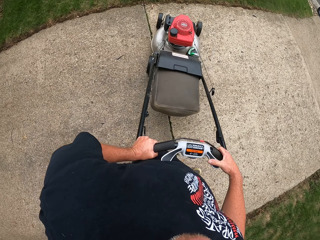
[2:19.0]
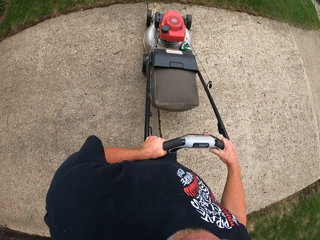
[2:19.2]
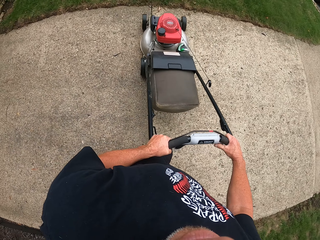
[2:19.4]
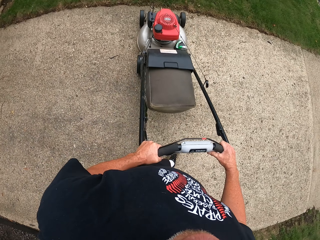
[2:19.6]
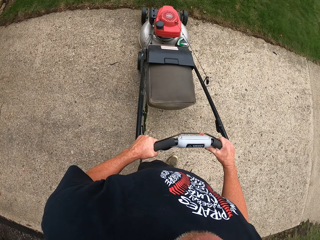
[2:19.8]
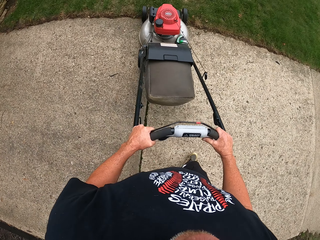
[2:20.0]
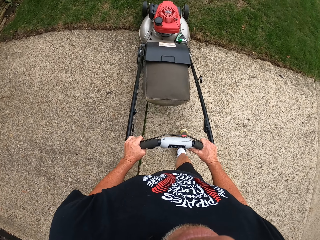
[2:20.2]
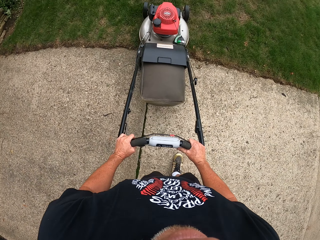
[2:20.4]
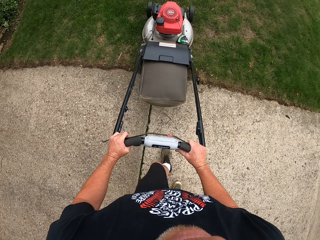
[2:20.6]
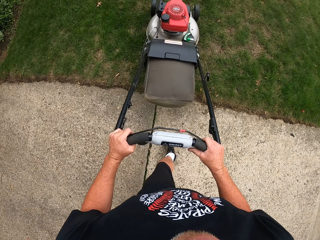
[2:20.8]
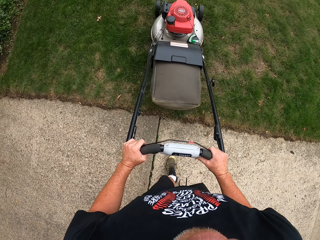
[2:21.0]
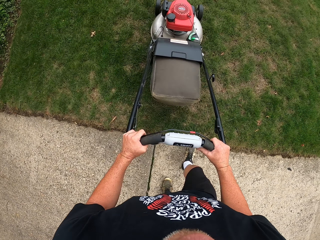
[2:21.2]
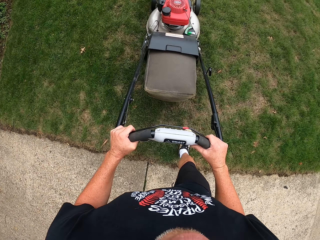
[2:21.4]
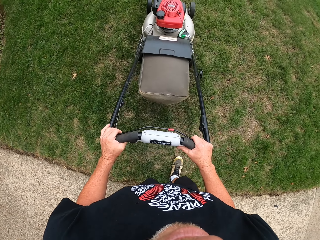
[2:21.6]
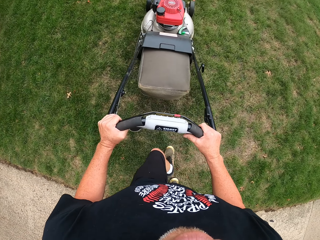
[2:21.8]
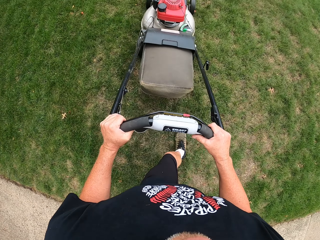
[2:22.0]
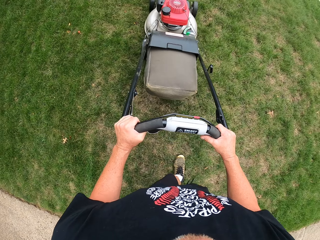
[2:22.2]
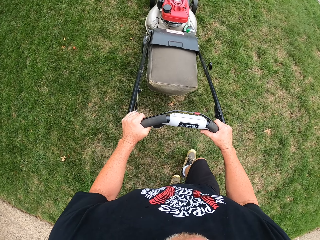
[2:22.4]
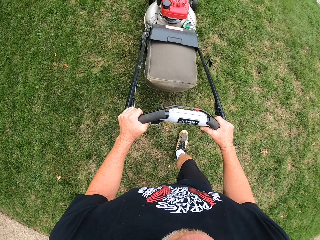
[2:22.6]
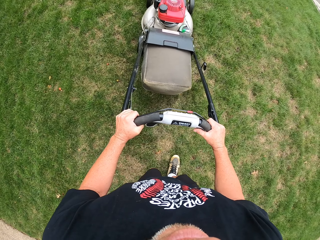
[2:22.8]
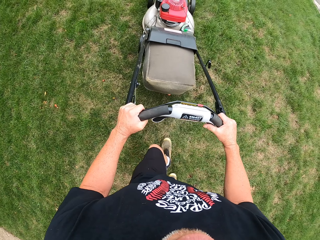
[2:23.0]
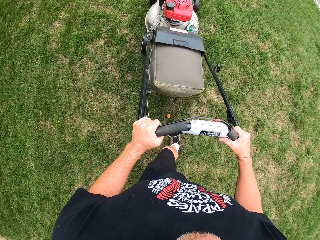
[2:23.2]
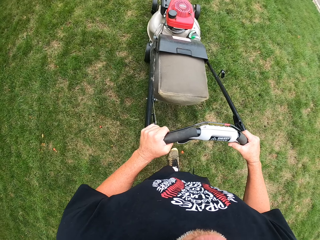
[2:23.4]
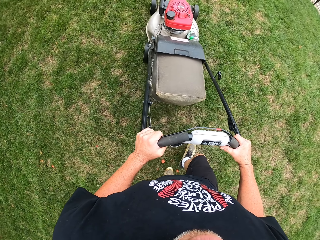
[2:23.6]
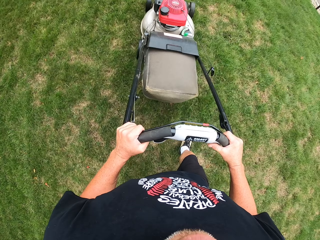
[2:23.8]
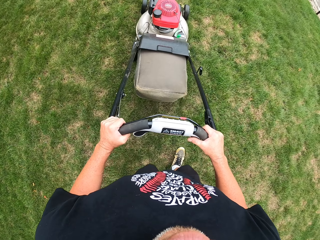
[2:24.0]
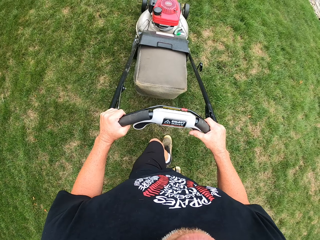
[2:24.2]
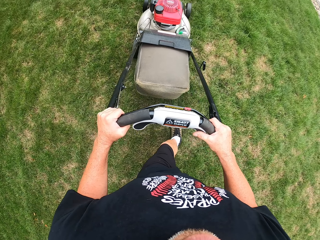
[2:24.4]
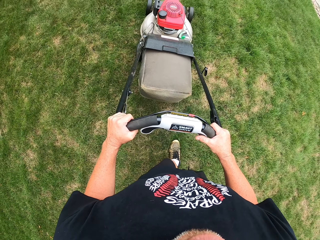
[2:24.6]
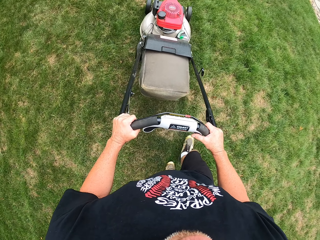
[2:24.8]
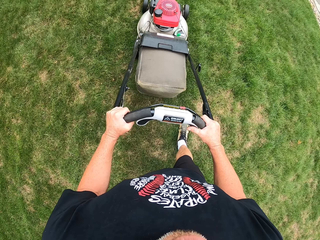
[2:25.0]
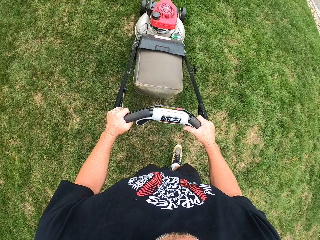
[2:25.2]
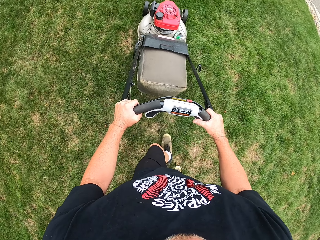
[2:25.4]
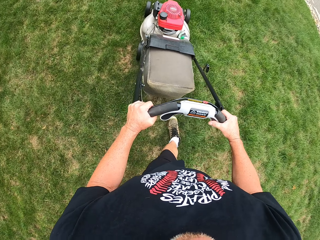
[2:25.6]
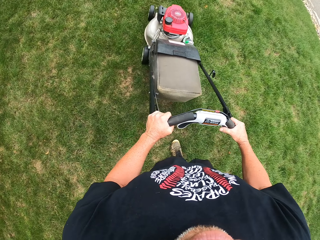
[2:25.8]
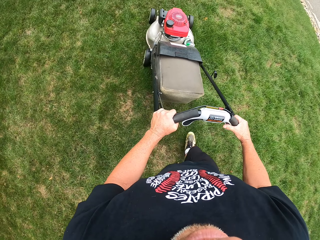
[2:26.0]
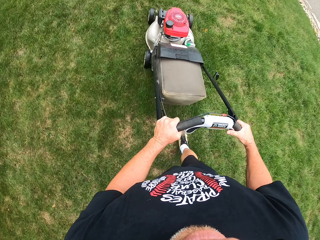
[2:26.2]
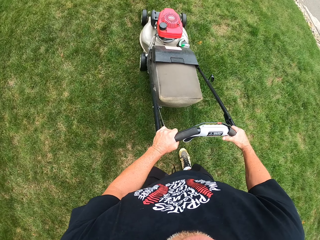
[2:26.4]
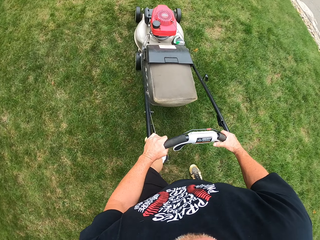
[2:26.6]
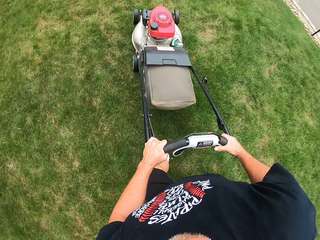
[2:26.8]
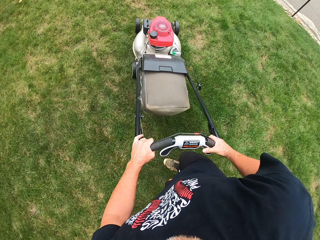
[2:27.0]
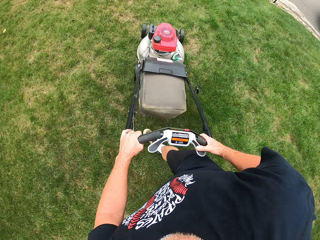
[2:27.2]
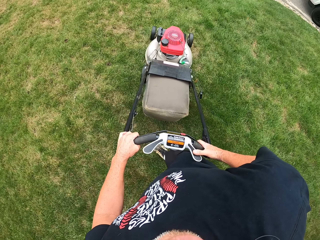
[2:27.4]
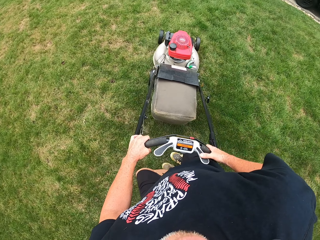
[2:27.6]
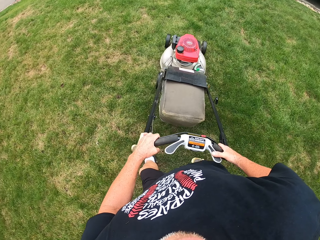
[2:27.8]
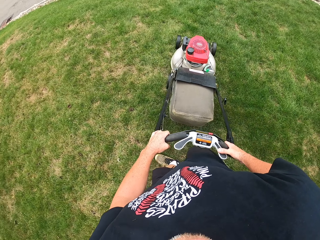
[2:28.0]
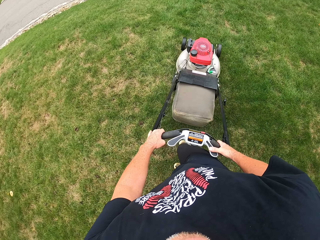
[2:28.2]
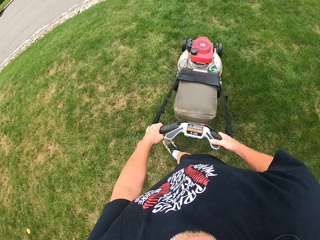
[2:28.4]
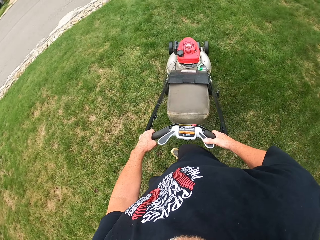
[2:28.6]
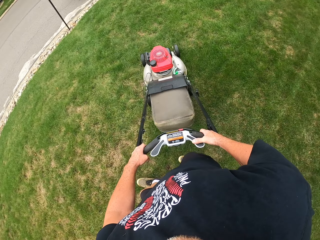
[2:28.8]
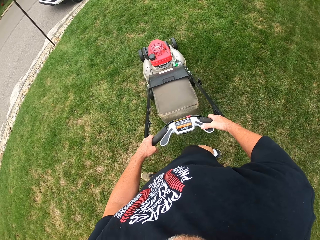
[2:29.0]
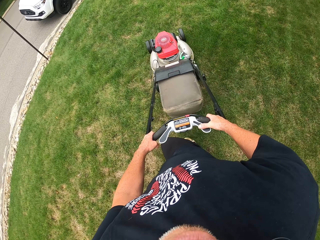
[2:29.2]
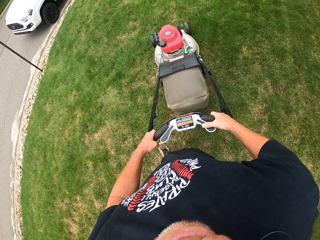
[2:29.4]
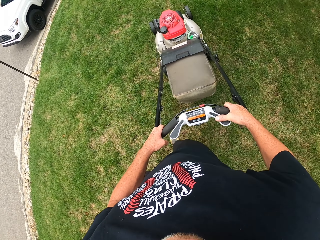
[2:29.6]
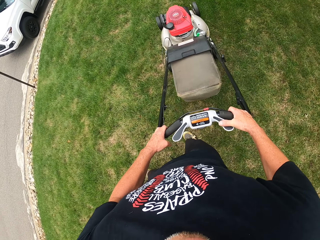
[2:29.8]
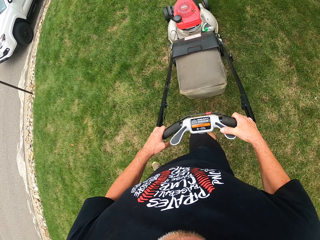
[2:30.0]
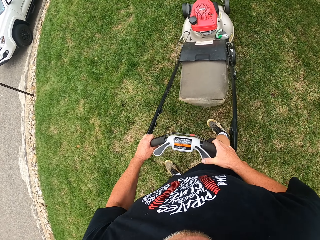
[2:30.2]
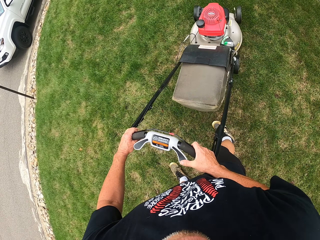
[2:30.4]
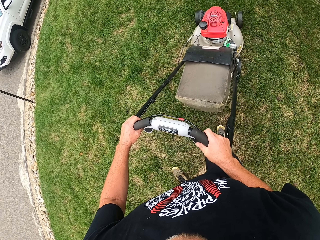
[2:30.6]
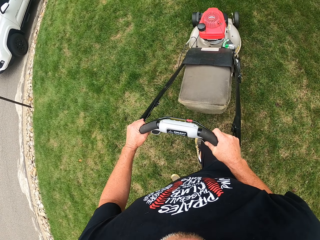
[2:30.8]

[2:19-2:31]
The camera wearer mows grass around the compound using a lawn mower.

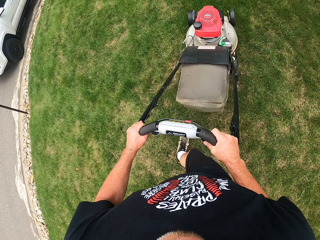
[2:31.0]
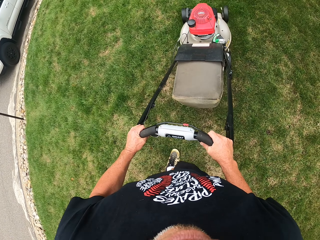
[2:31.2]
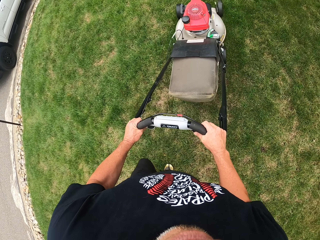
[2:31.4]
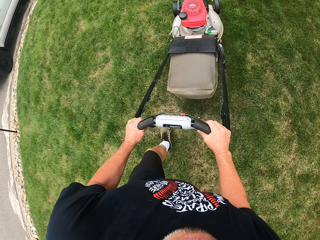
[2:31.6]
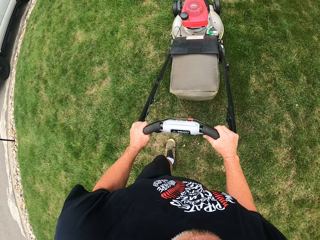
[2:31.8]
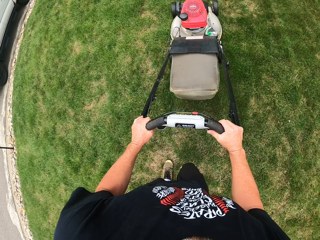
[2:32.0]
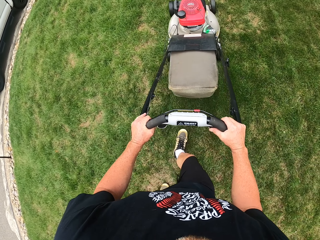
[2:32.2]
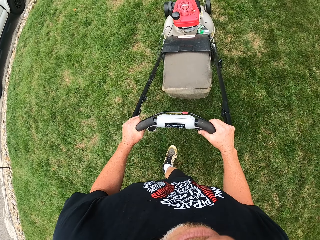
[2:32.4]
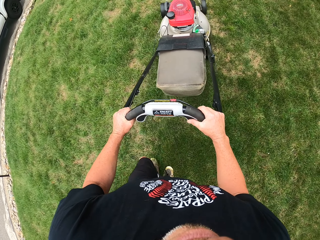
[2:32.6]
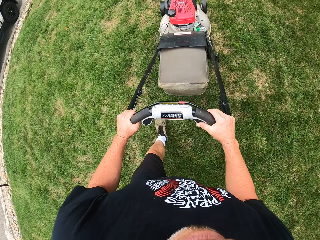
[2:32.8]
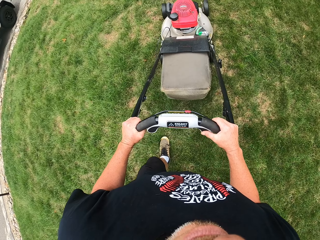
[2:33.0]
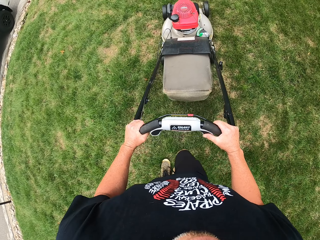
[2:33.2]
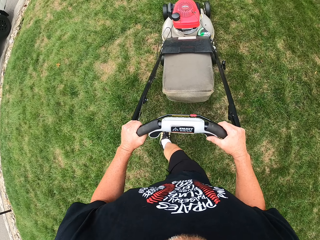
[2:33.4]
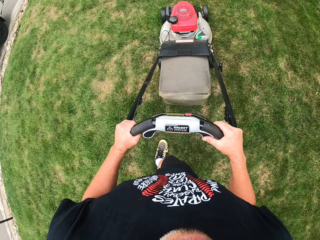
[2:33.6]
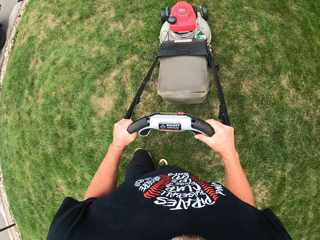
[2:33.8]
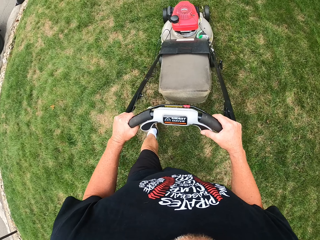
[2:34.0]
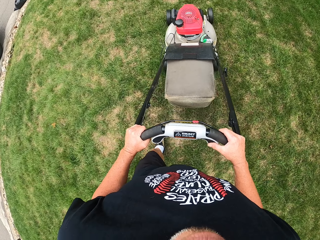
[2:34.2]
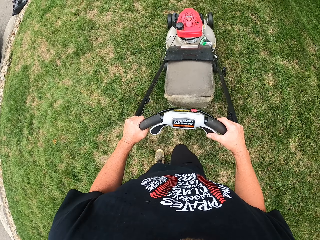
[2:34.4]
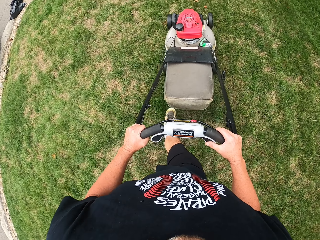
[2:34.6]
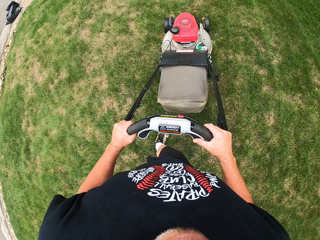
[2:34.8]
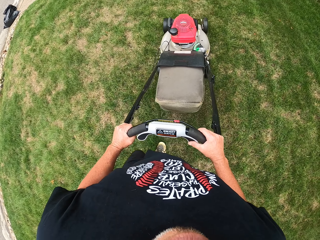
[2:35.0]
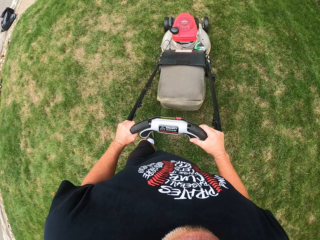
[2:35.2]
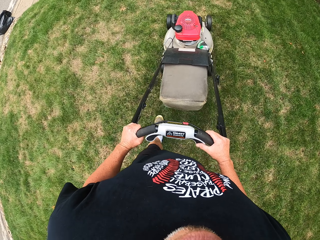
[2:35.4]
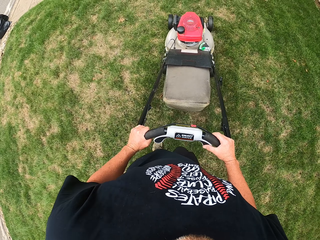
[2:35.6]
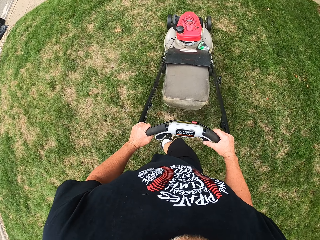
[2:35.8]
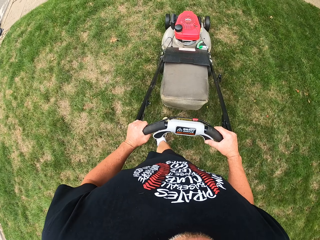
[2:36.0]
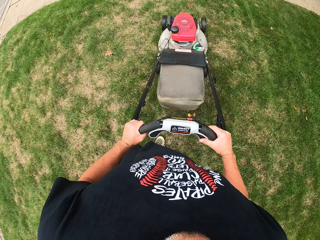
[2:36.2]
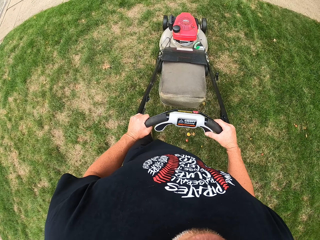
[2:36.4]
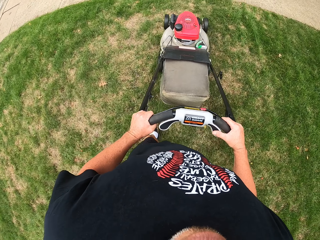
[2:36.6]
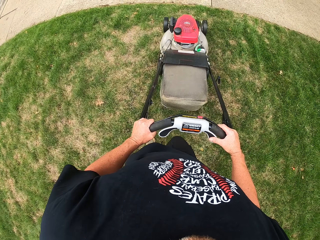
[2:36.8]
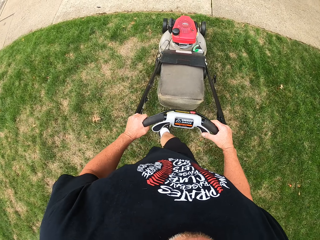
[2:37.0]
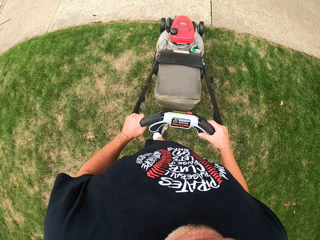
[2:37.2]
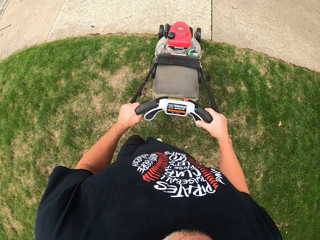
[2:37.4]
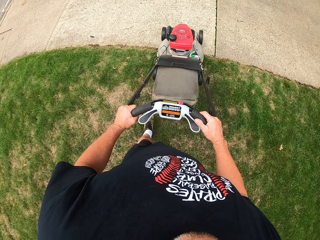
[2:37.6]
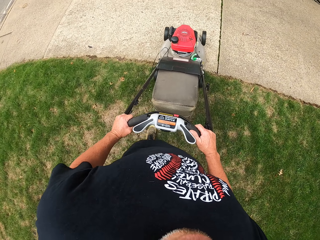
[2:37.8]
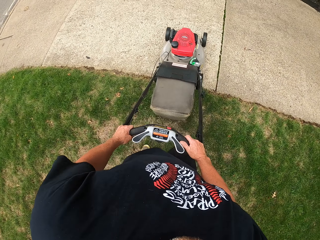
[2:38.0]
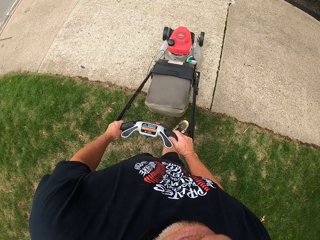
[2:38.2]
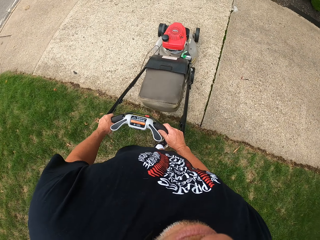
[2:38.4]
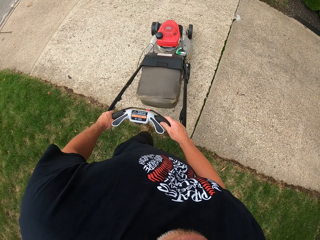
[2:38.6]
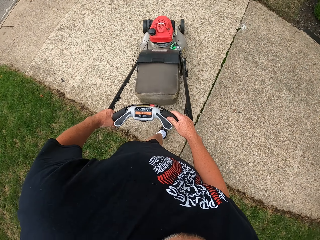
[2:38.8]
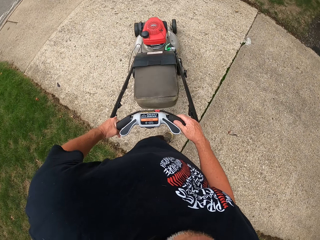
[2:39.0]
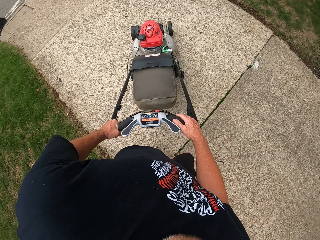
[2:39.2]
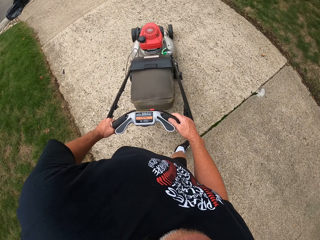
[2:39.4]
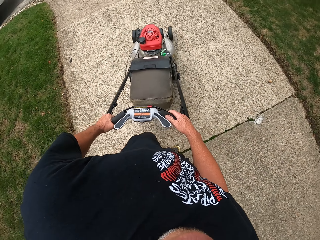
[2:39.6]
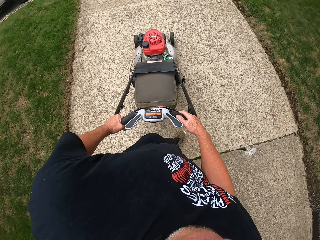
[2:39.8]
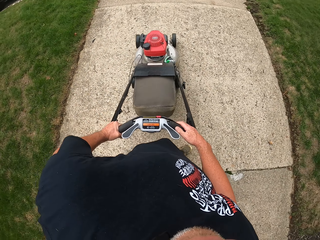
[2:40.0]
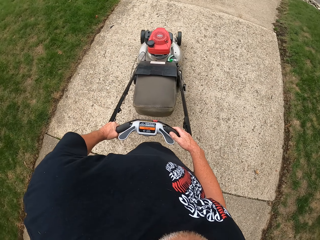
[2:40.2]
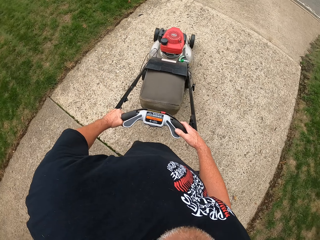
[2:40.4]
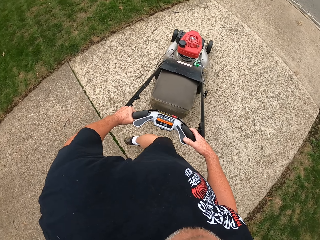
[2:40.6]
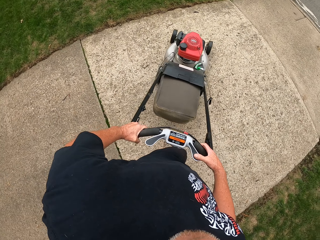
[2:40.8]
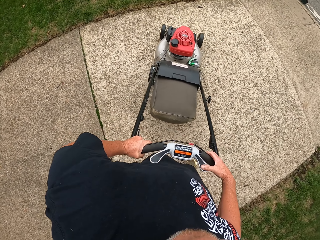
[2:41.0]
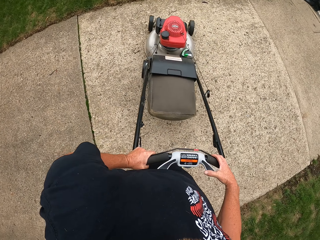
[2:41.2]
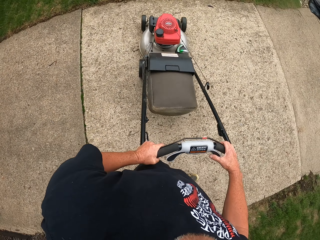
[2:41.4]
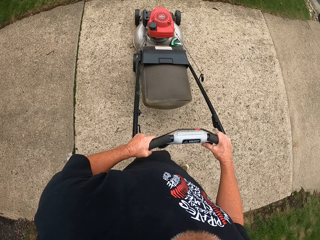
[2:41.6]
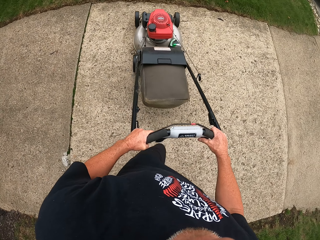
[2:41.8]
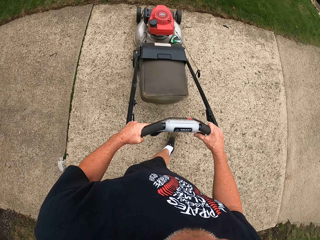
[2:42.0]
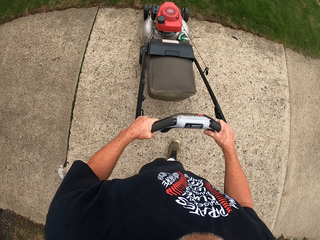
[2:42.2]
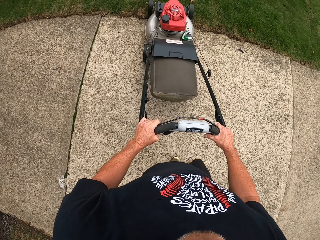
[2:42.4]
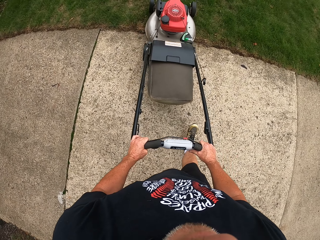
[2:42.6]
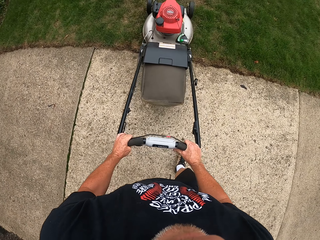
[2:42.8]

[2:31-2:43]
The camera wearer turns the lawn mower around on a pavement. They cut the grass with the lawn mower.
